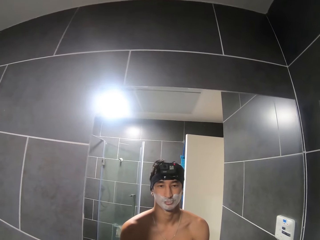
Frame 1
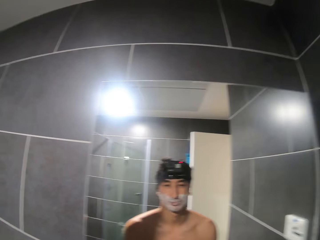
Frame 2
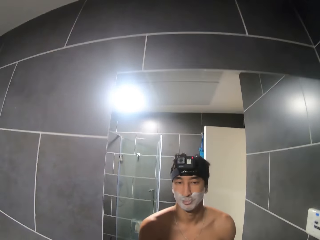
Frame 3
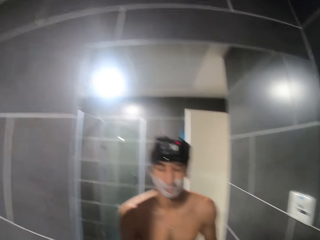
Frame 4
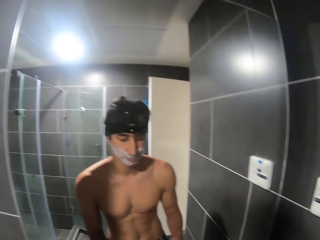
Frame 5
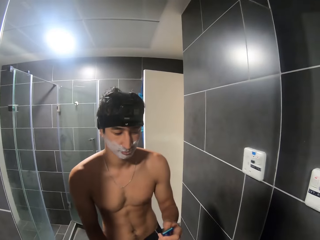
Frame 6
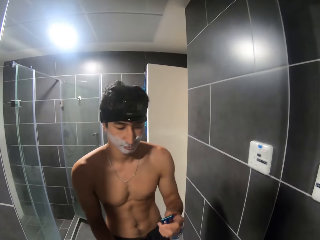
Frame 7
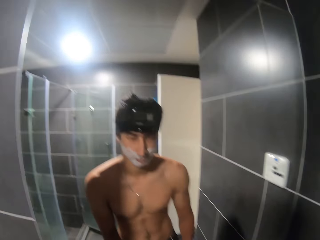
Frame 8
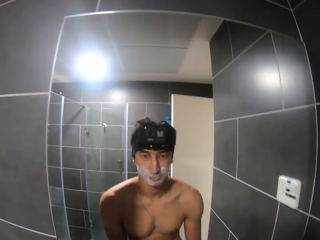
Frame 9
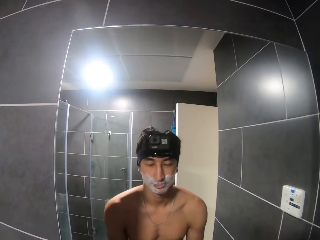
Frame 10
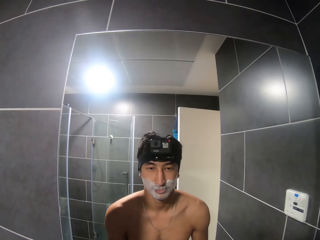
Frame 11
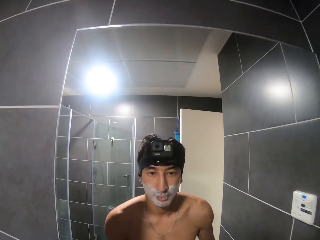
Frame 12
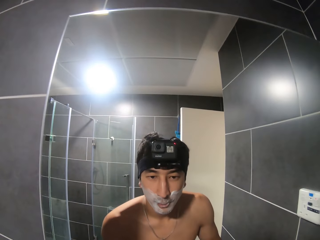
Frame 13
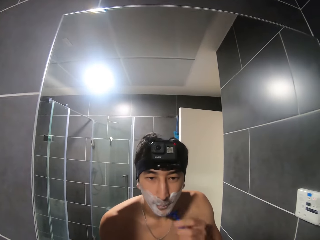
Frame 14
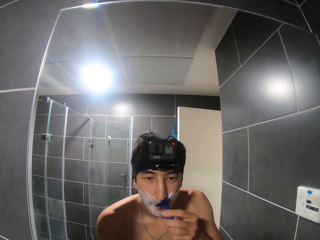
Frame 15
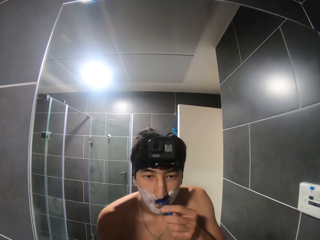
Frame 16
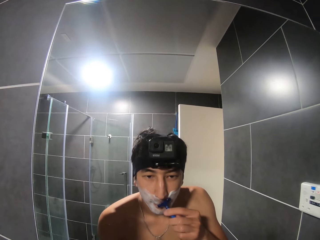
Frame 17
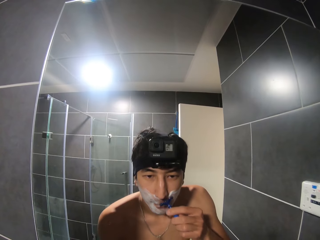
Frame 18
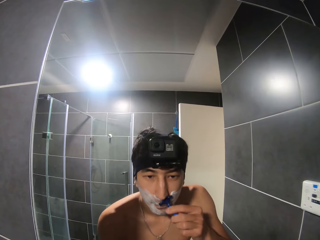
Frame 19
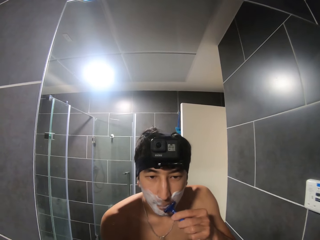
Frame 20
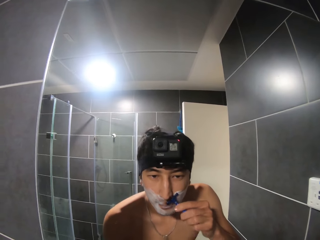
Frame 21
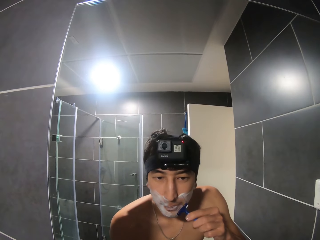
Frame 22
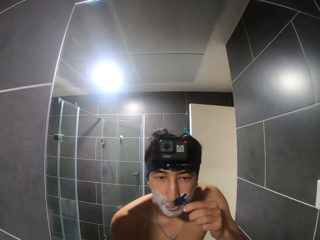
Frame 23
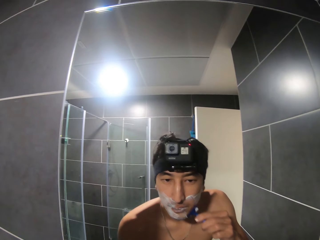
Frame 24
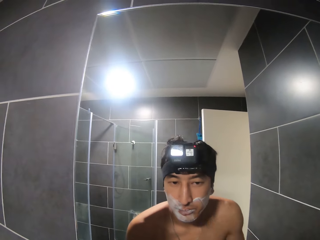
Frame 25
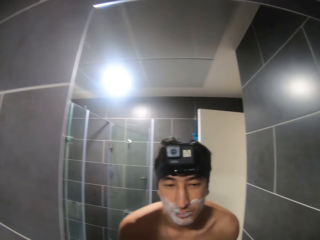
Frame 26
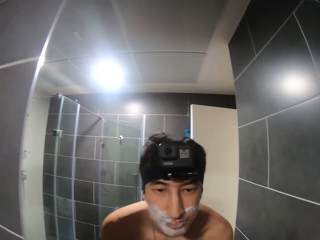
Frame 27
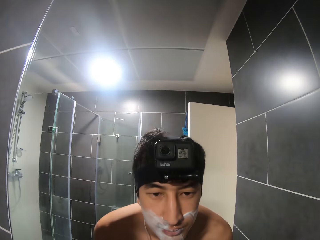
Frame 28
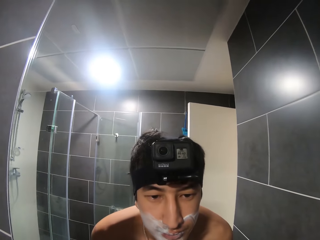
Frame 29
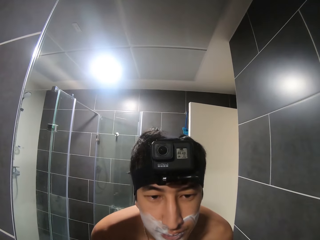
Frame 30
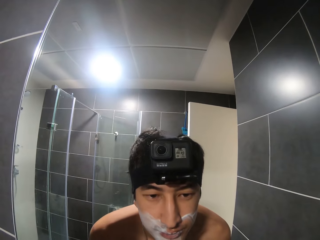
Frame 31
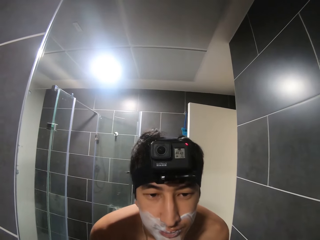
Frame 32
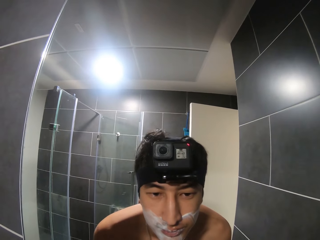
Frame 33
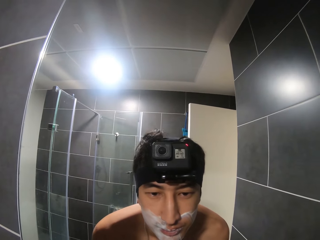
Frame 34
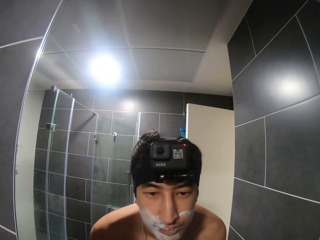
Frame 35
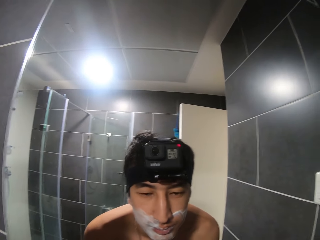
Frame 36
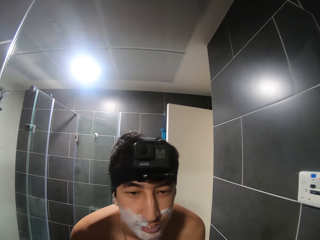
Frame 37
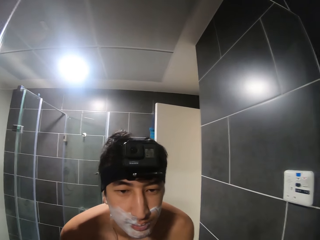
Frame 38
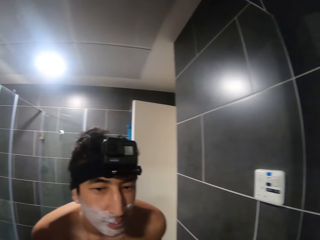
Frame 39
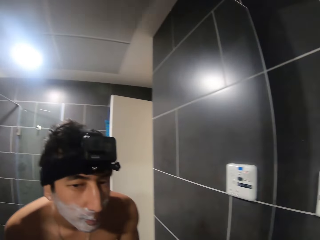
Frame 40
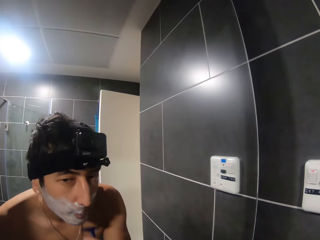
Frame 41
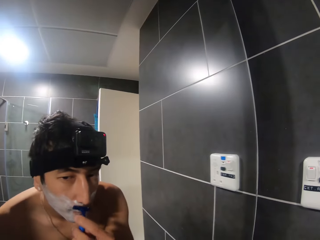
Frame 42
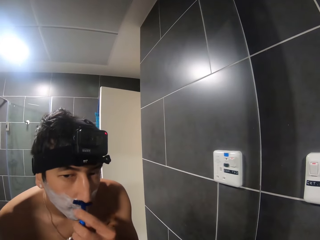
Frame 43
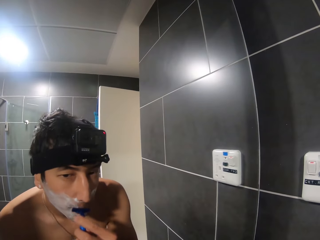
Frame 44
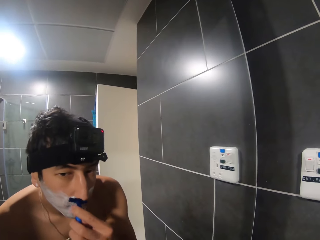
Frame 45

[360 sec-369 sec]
The camera wearer shaves the beard using a razor.

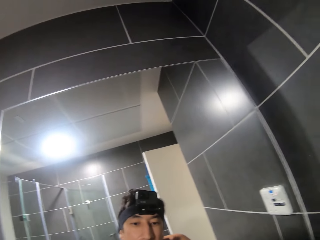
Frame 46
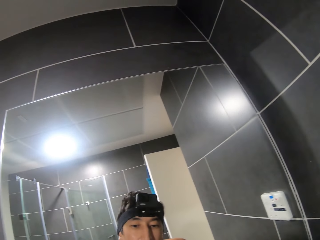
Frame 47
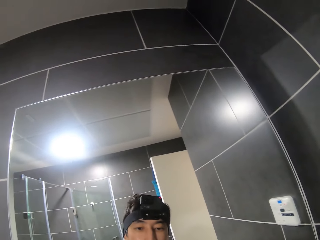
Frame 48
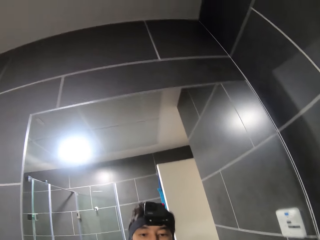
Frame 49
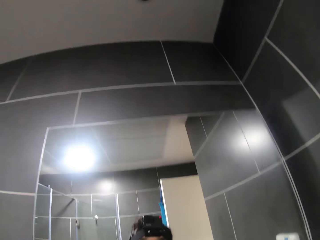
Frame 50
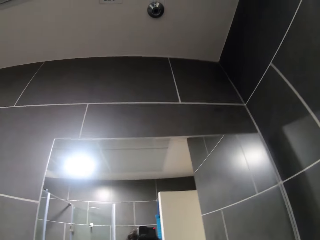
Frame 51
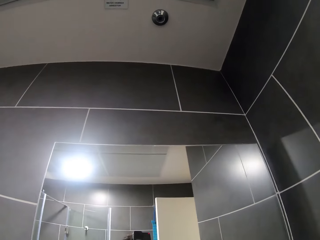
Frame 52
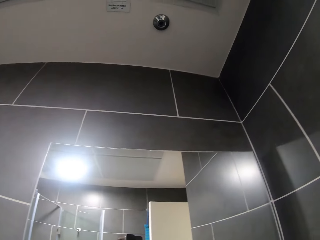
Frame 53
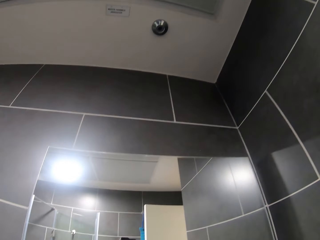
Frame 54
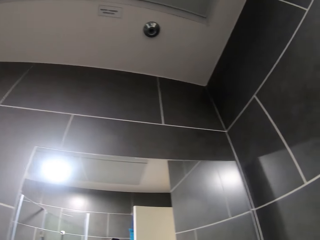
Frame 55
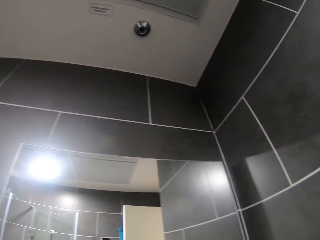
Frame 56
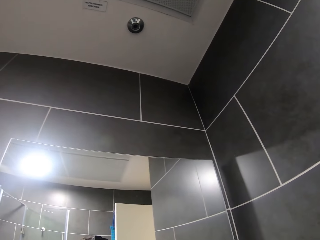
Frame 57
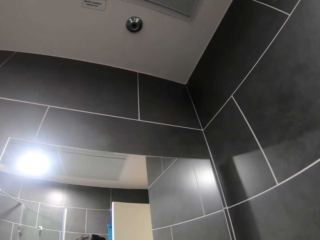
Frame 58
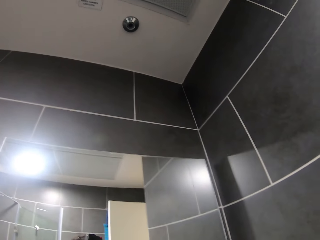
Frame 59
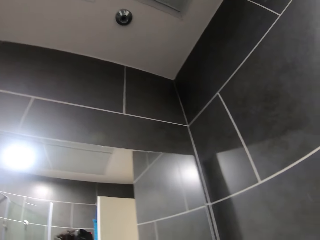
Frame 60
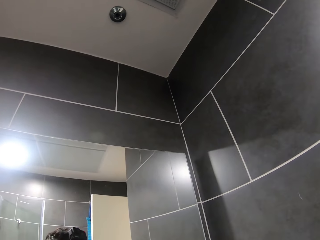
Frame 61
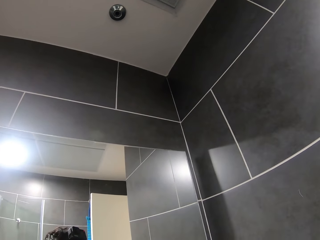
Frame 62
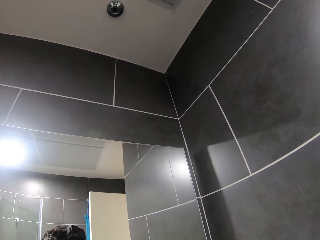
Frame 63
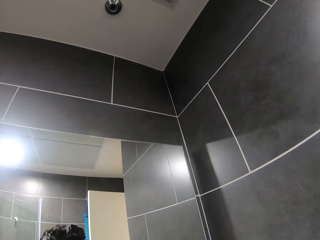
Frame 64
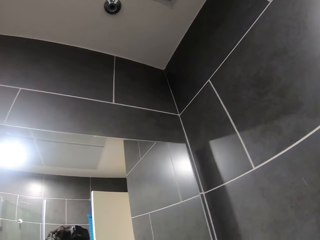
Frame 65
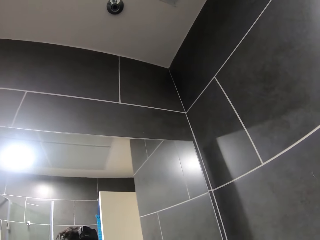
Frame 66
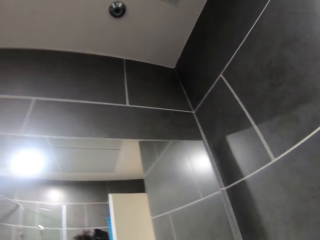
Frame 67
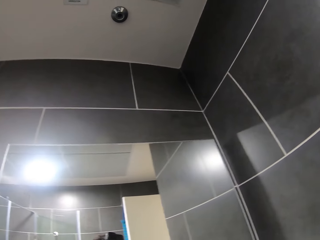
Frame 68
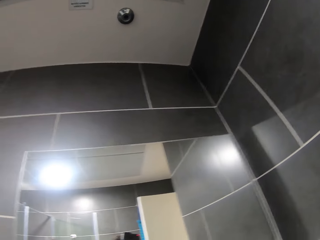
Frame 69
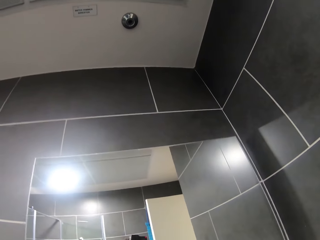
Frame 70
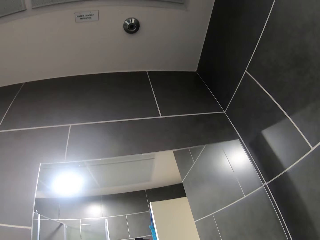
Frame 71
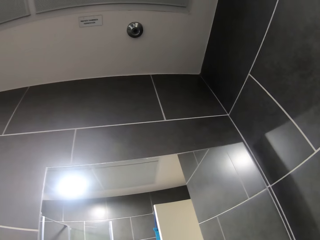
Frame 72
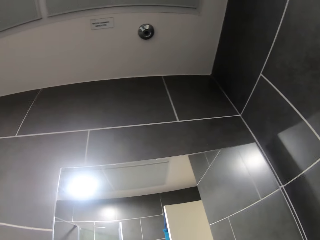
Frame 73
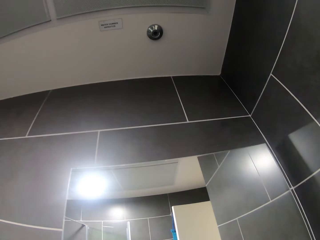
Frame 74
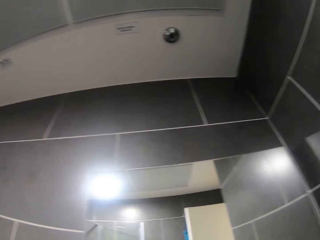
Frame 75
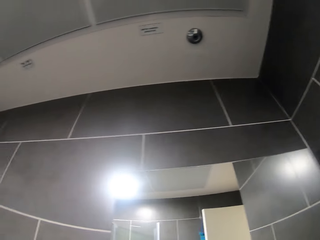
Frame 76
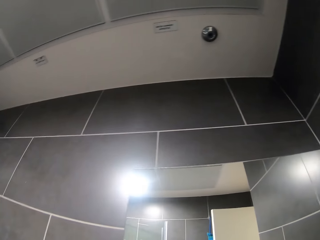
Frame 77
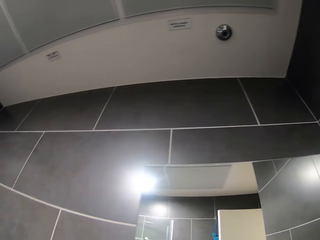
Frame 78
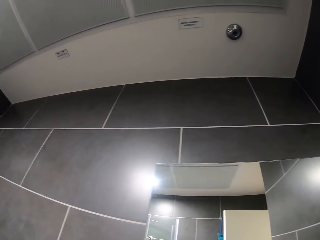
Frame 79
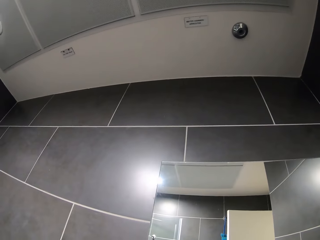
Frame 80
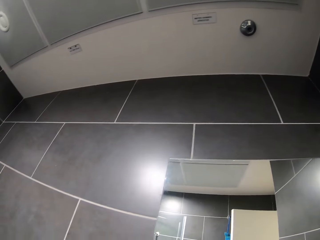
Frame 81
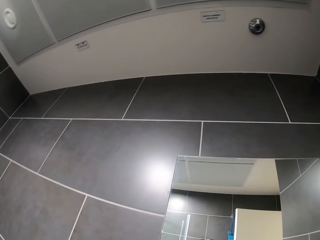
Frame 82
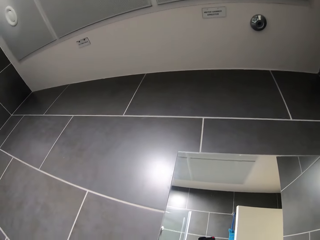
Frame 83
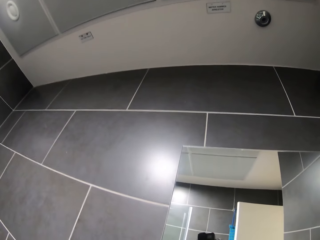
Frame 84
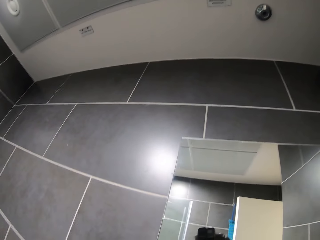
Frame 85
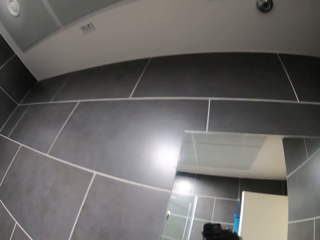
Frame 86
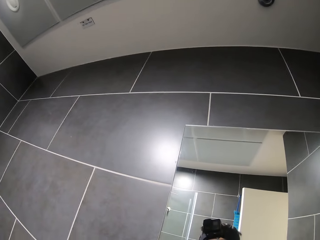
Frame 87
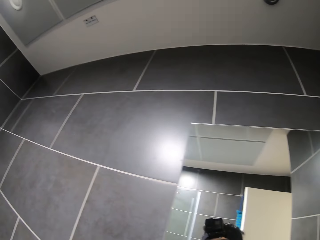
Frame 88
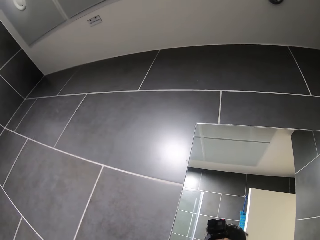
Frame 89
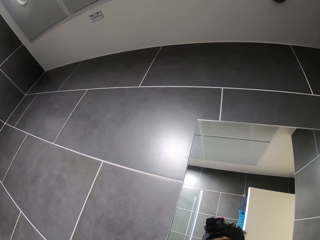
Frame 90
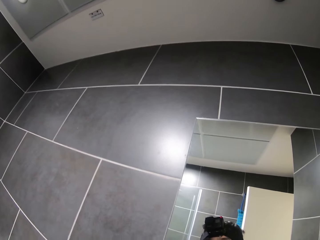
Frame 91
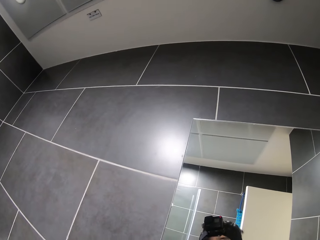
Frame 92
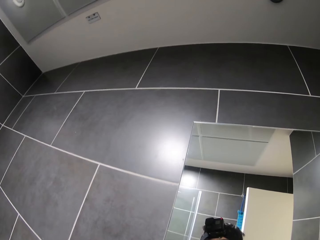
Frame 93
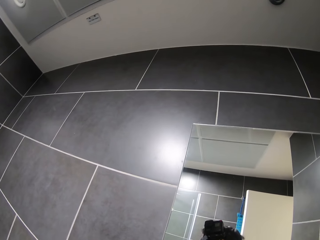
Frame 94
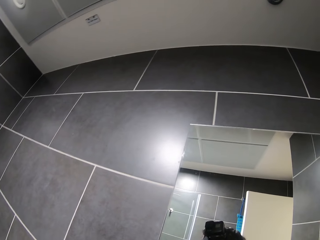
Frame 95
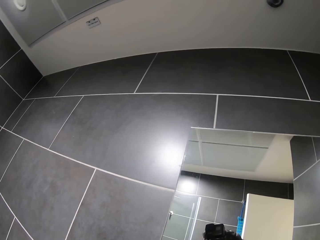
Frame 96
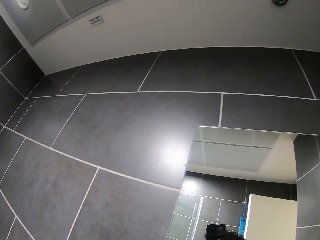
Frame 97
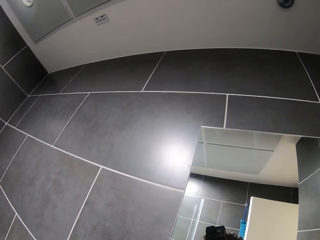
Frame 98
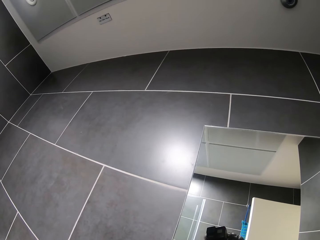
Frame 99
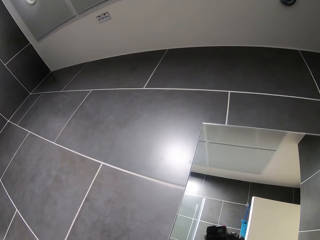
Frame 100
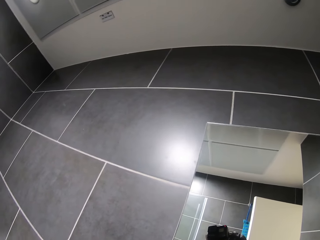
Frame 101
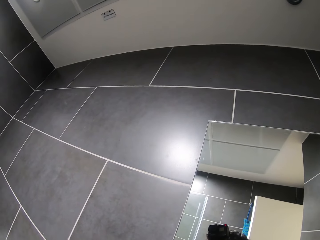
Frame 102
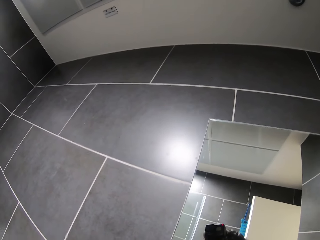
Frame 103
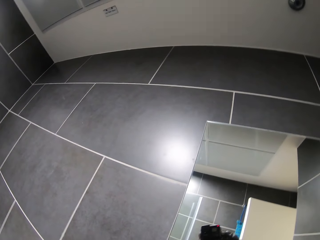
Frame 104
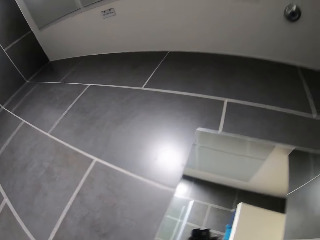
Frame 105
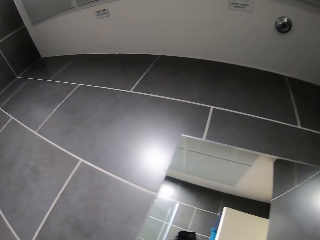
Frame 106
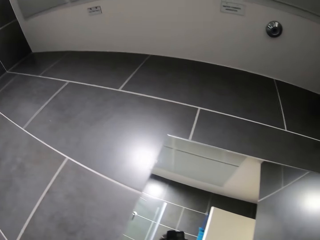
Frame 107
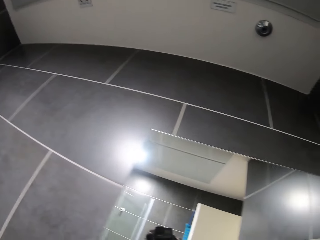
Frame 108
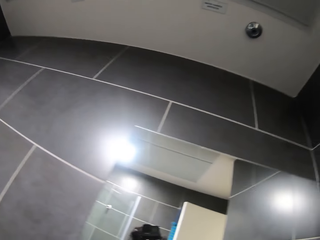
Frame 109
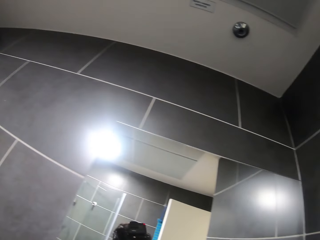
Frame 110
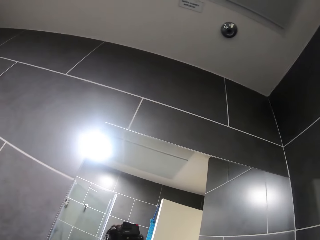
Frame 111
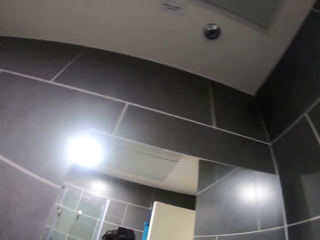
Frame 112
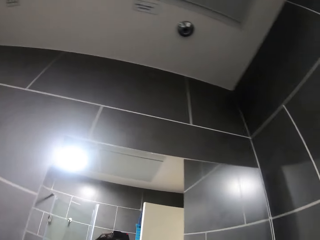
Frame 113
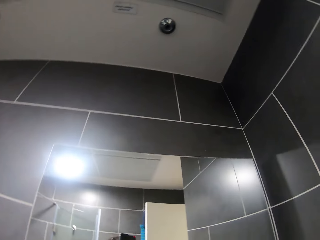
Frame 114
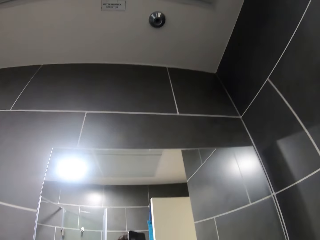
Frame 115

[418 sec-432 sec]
The camera wearer stares at the wall. They look around.
